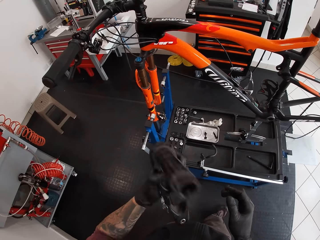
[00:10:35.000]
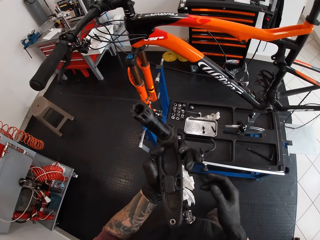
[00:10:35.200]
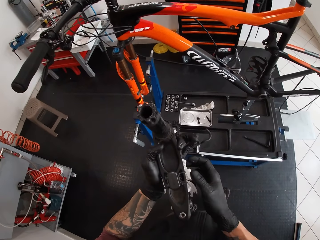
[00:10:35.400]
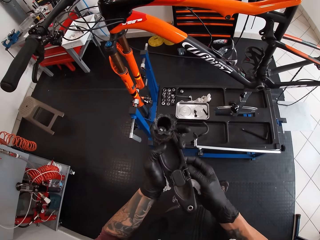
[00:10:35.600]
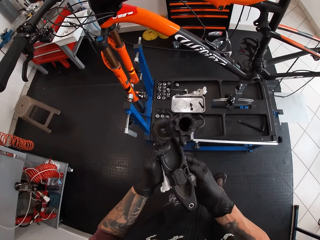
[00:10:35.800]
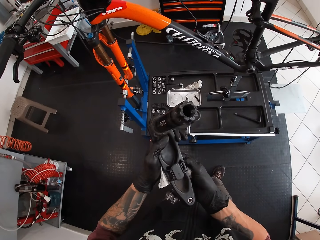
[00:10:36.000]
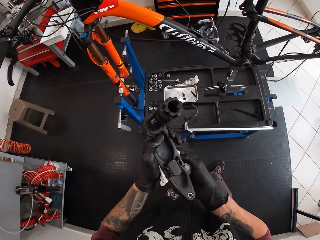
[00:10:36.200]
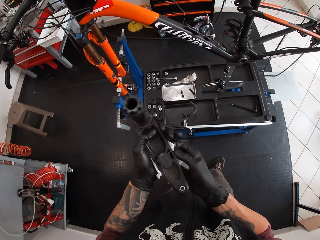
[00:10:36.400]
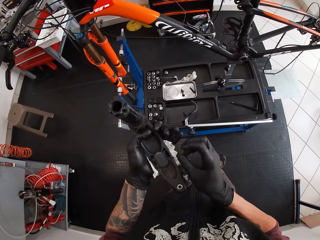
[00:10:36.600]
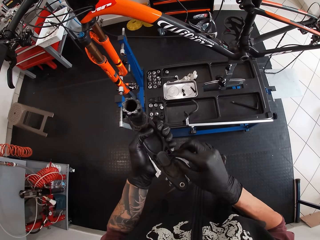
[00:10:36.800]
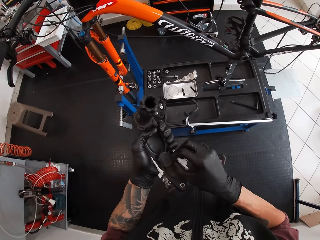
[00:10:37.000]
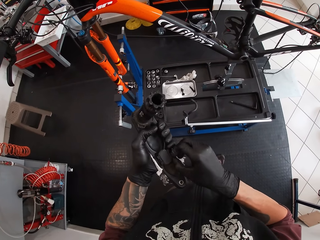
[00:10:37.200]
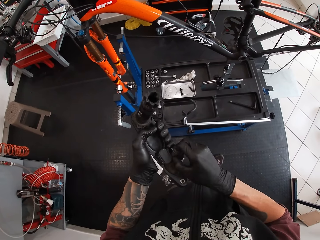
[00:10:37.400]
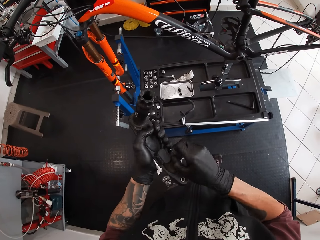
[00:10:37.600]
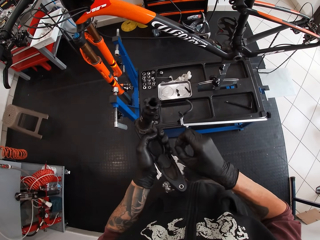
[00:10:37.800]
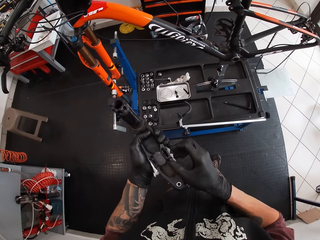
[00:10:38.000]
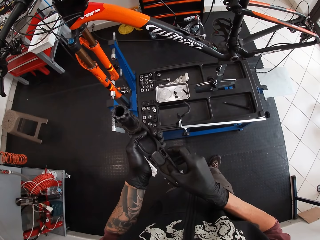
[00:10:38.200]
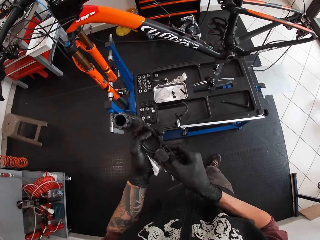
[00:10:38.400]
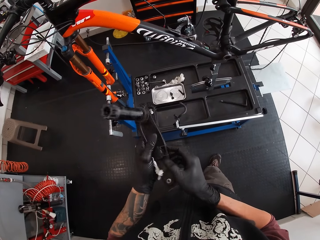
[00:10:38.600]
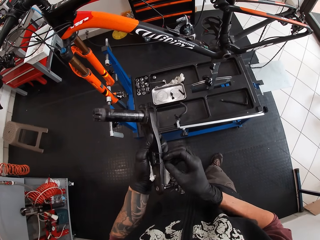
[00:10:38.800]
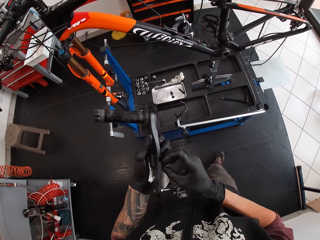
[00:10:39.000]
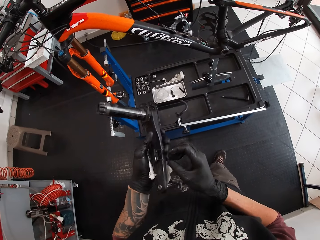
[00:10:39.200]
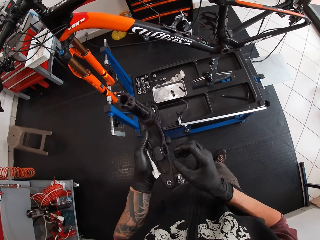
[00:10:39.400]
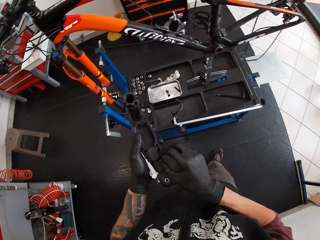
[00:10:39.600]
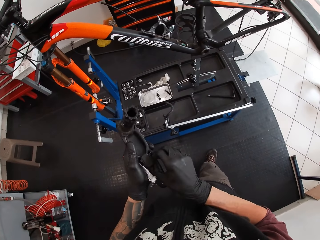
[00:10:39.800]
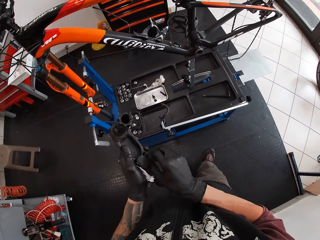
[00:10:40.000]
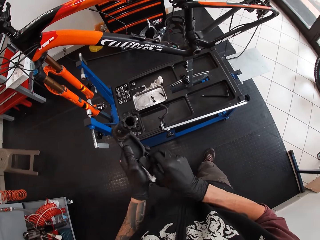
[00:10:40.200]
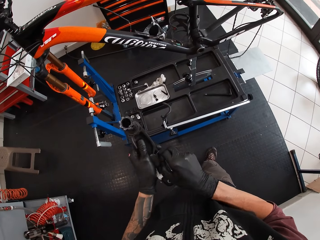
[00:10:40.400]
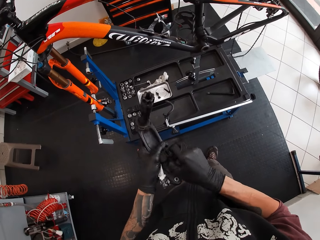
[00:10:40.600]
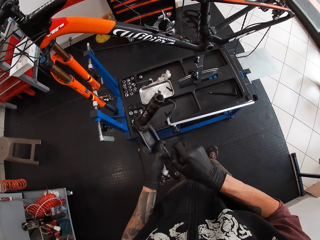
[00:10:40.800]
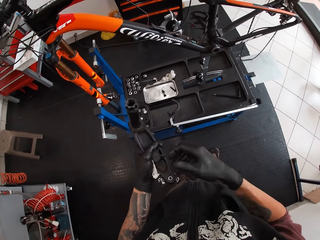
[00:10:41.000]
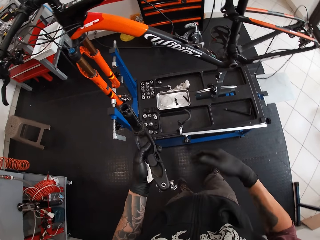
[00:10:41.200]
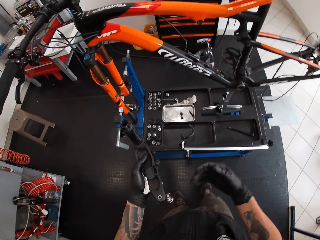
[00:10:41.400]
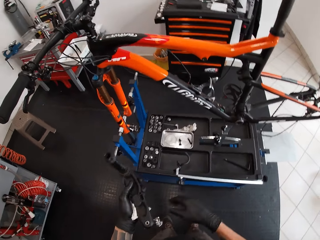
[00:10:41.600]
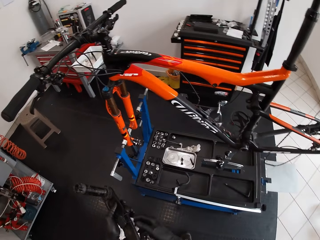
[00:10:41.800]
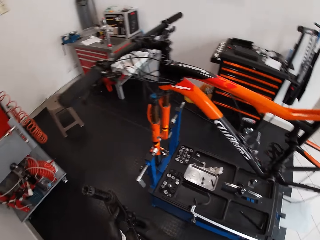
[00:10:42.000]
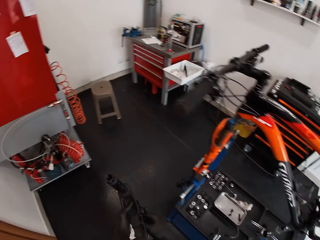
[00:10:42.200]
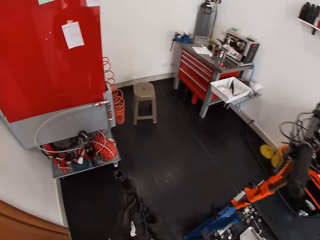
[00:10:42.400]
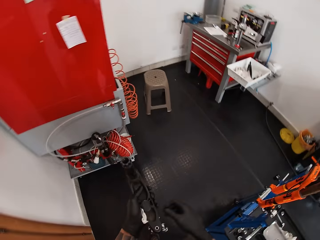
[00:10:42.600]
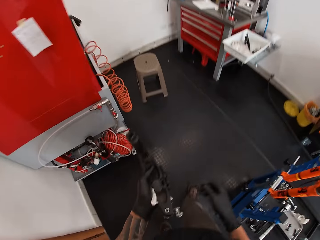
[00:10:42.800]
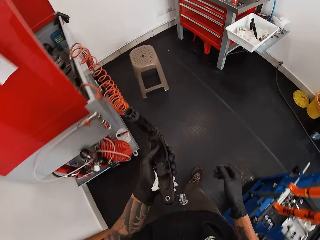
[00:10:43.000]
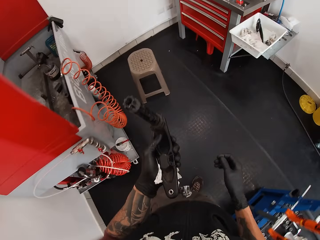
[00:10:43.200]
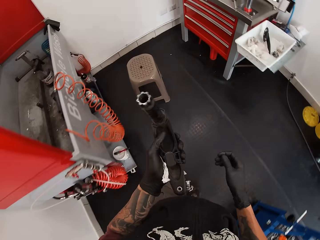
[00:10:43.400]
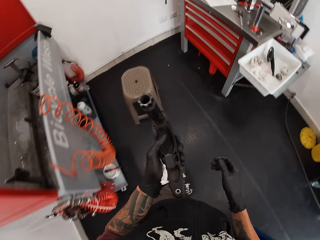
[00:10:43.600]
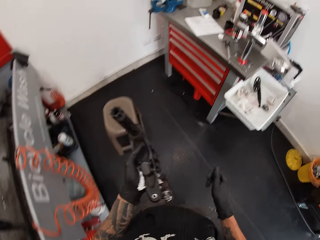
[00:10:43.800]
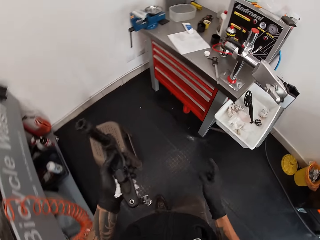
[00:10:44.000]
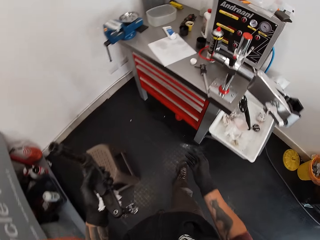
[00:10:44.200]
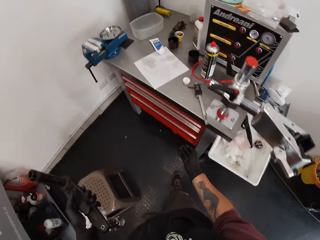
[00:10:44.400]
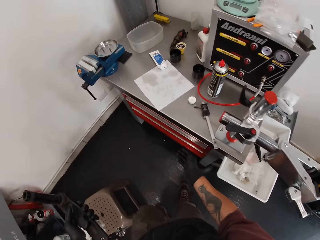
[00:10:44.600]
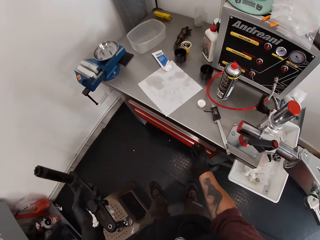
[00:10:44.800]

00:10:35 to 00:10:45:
The camera wearer removes a part from the crank arm. They walk around the garage.

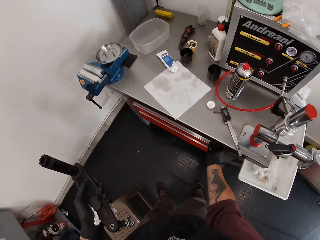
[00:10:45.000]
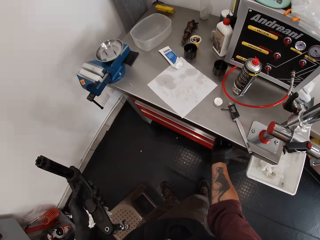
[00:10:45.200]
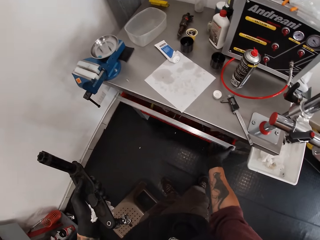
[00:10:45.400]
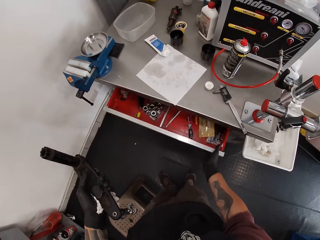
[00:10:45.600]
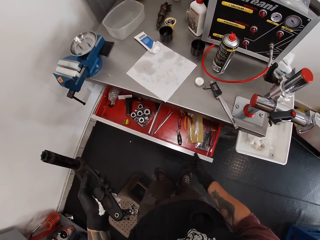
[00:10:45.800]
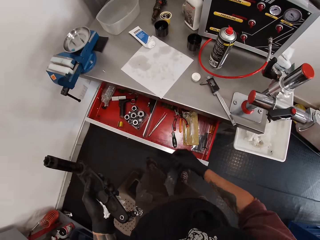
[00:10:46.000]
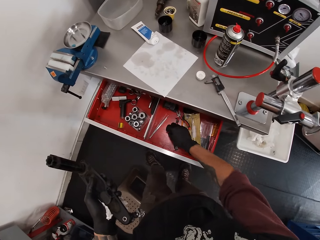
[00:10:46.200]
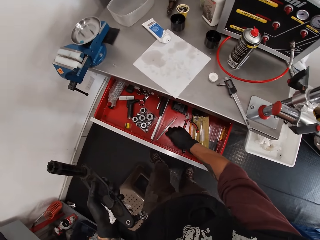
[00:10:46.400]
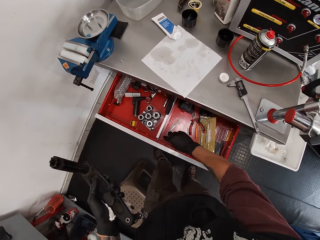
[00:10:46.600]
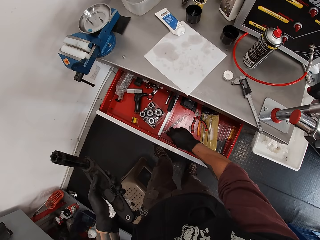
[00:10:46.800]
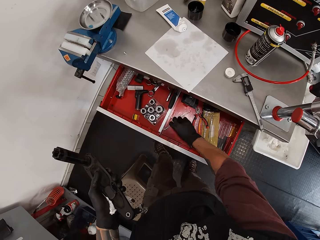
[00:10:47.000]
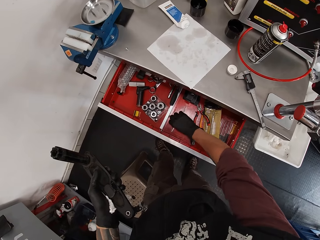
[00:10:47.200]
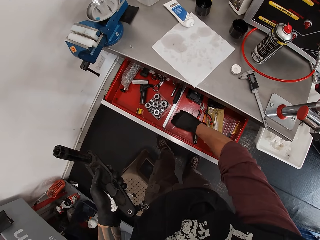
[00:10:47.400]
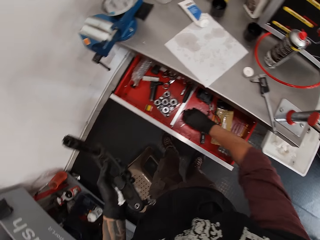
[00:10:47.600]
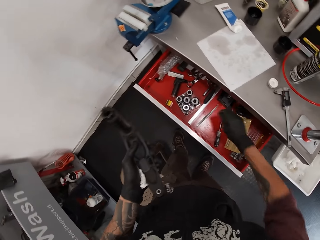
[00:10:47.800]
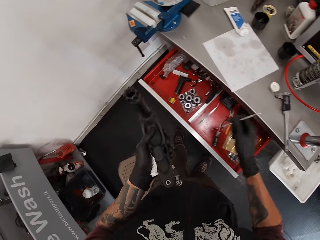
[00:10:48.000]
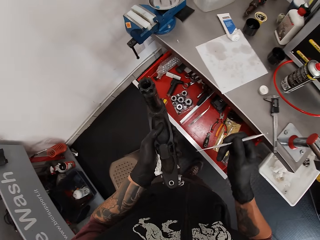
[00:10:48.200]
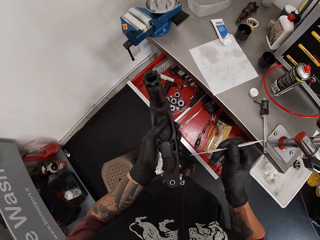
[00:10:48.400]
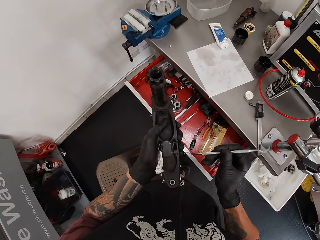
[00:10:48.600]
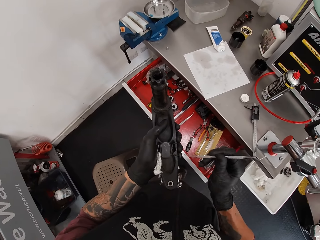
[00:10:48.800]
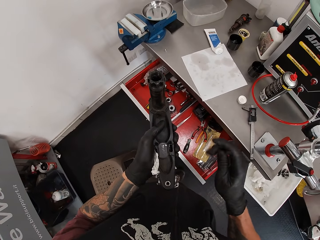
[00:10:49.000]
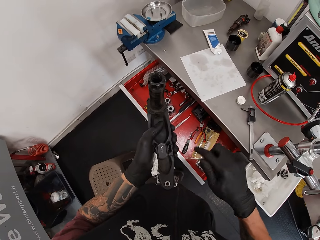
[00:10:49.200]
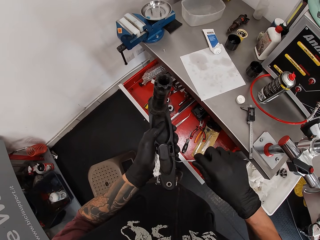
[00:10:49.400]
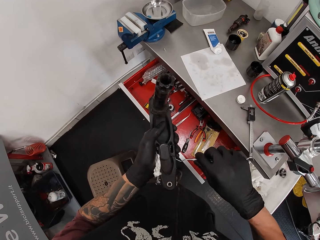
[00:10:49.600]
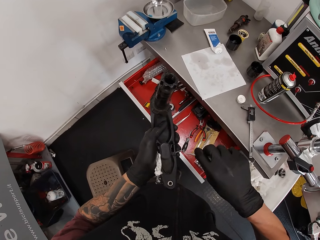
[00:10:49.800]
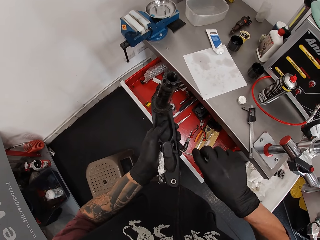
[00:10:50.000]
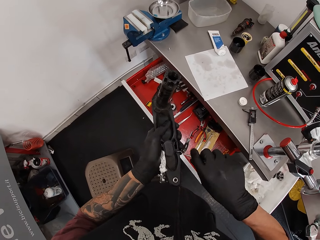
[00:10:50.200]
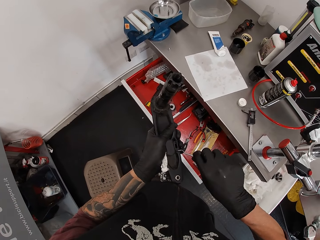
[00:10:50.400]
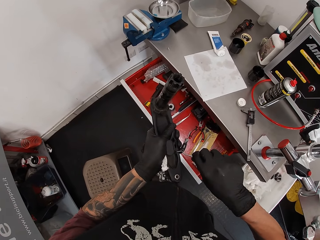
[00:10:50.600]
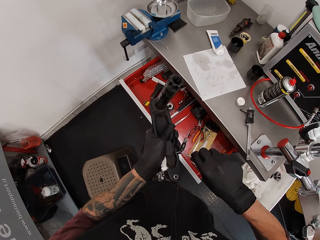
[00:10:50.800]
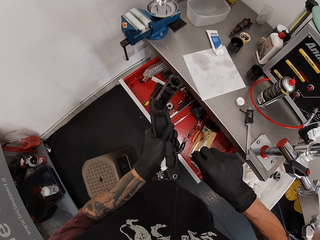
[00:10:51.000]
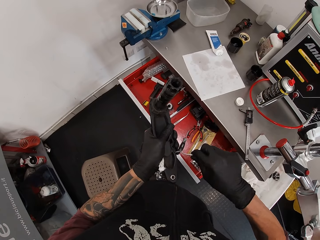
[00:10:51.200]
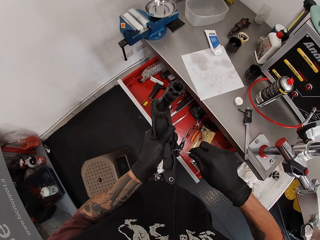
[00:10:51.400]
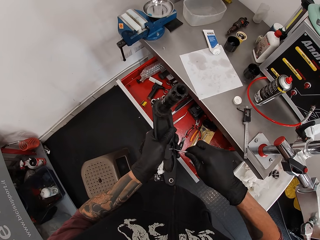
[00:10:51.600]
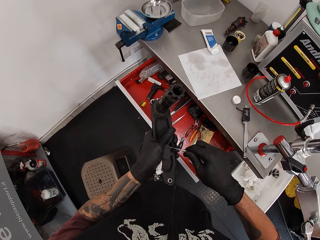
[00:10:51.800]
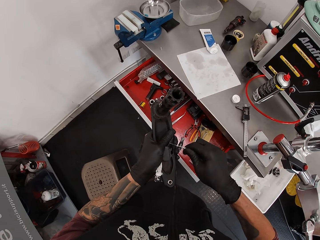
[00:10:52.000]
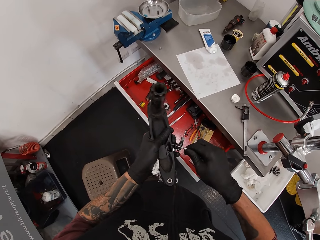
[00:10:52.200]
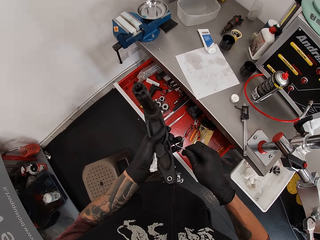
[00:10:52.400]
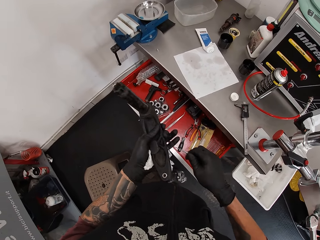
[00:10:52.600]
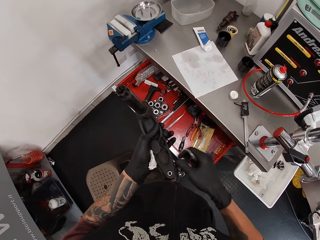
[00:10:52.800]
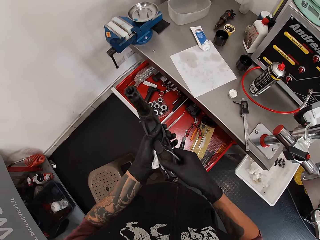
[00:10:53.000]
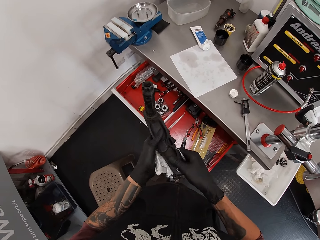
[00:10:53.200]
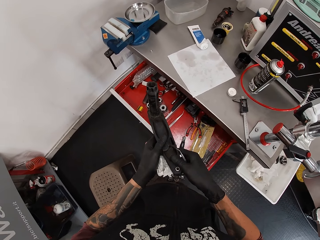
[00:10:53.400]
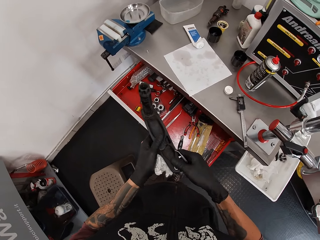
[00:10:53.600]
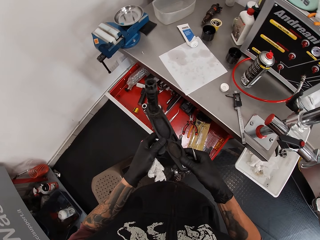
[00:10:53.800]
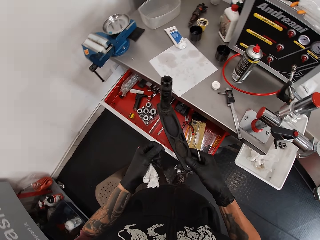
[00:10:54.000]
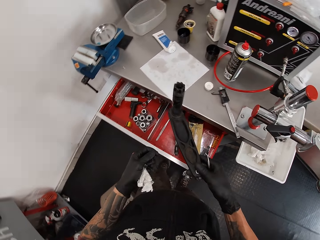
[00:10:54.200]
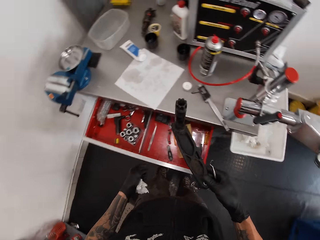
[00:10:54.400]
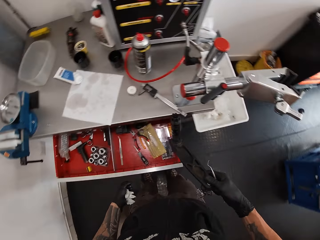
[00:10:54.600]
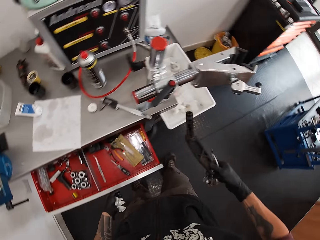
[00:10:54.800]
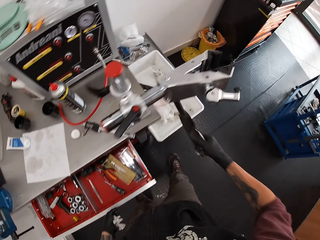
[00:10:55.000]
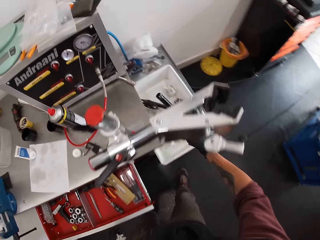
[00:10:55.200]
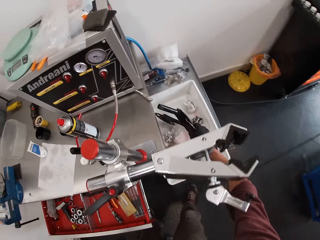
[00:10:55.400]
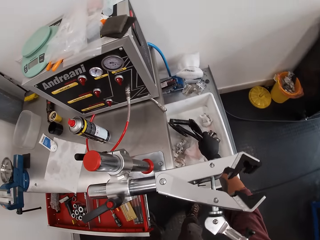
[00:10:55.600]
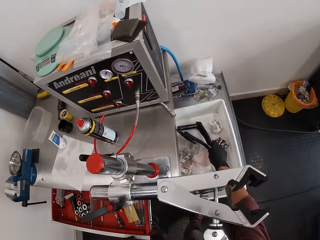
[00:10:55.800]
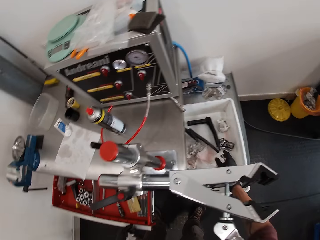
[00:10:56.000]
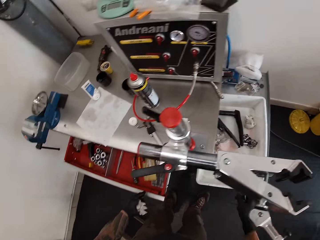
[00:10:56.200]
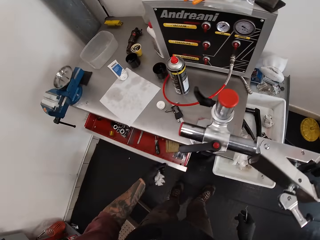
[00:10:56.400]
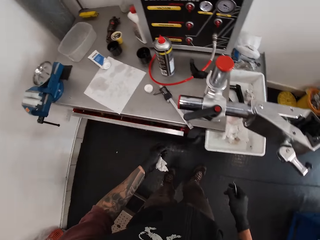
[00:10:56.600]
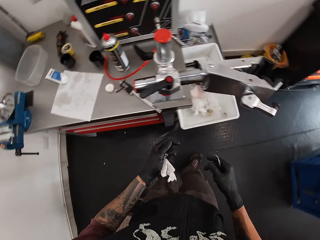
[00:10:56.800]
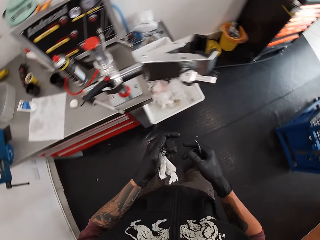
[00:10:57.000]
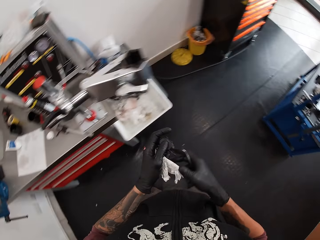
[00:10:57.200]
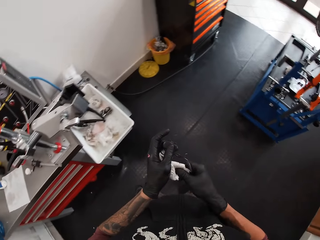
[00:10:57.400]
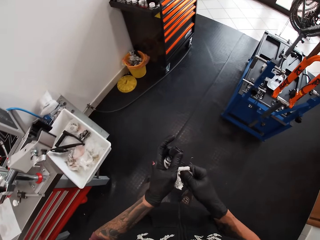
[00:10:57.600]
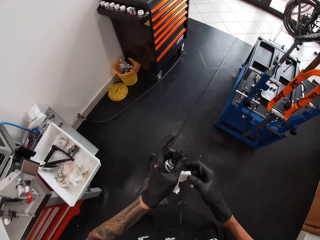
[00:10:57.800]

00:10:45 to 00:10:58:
The camera wearer opens the drawer with his right hand. He picks up a band setting instrument from the drawer with his right hand. He pulls out a clip from the bicycle pedal with the band setting instrument in his right hand. He drops the bicycle pedal in the container with his right hand. He puts the crank arm on the table. He closes the drawer with his left hand.
